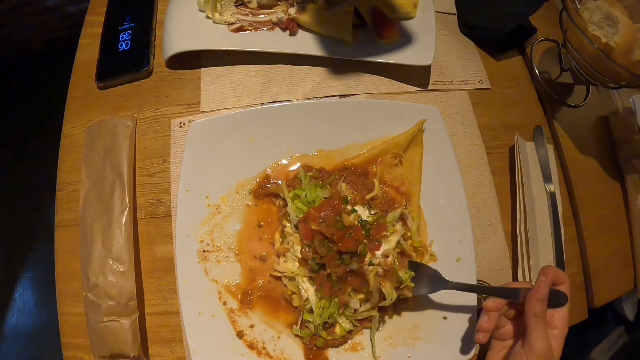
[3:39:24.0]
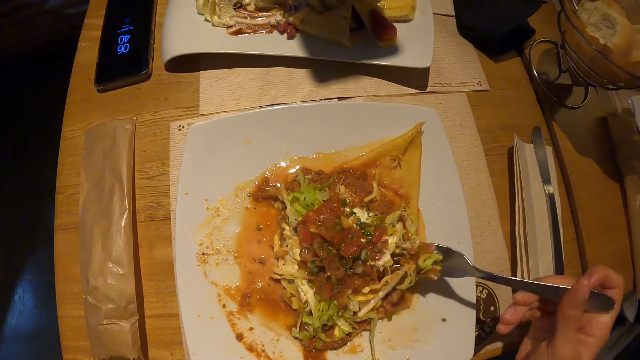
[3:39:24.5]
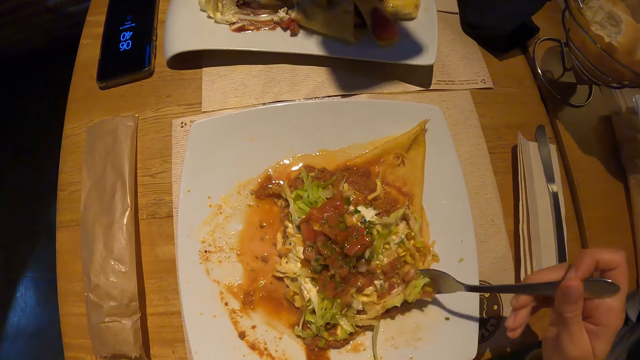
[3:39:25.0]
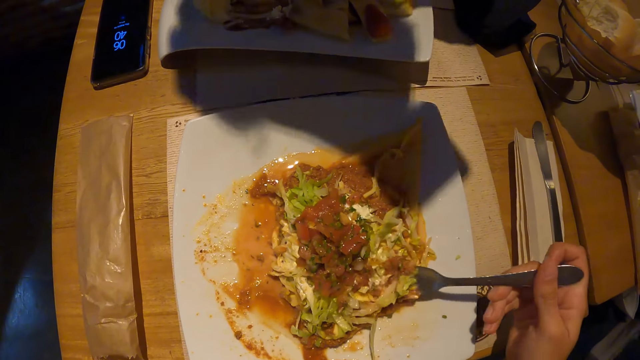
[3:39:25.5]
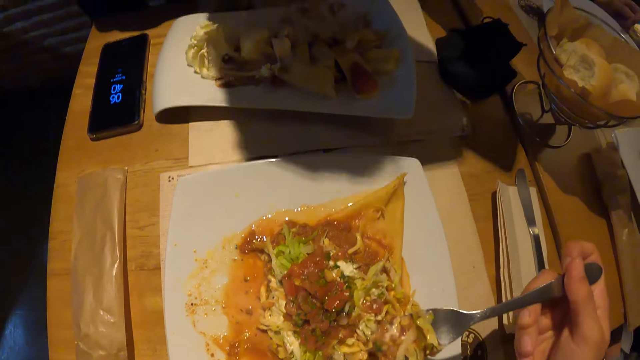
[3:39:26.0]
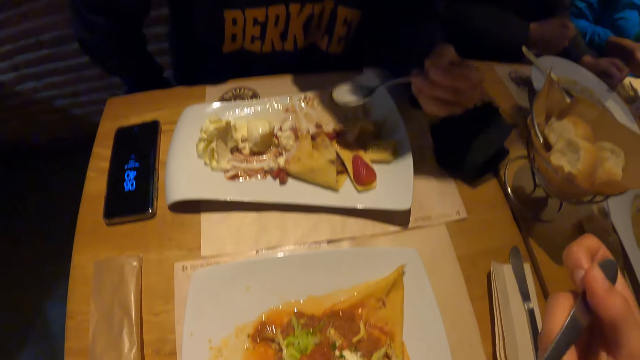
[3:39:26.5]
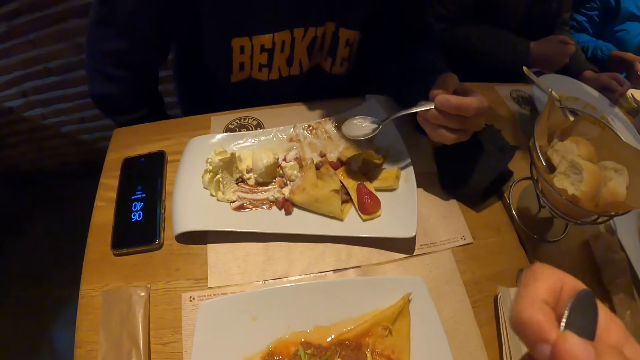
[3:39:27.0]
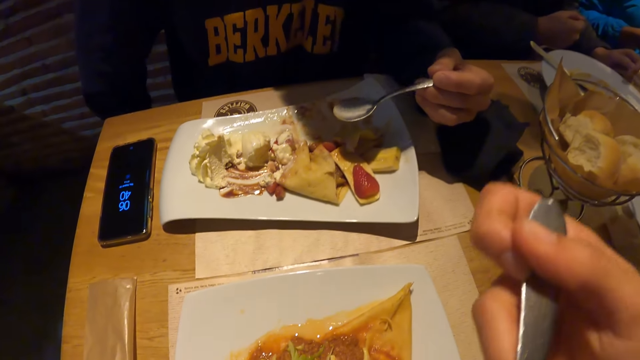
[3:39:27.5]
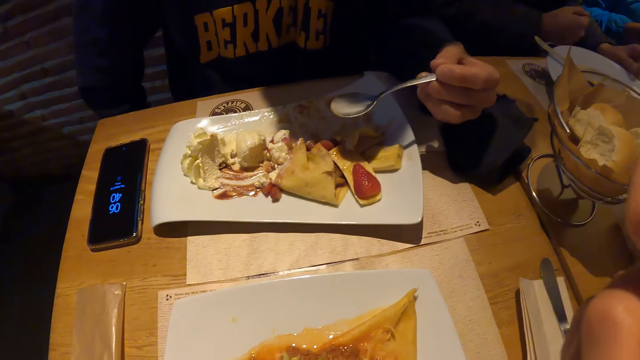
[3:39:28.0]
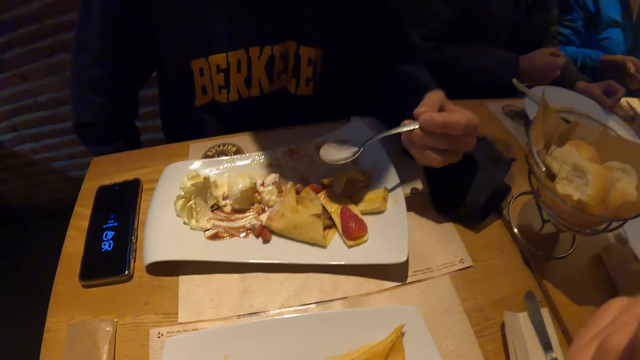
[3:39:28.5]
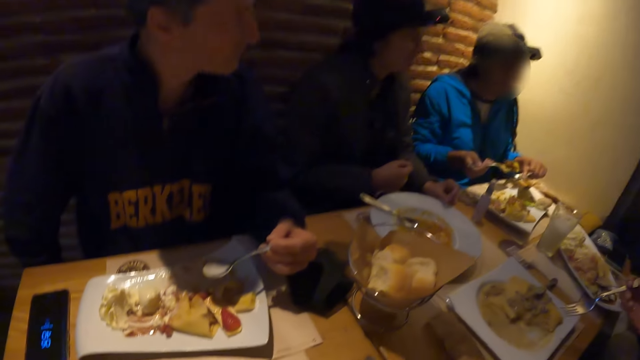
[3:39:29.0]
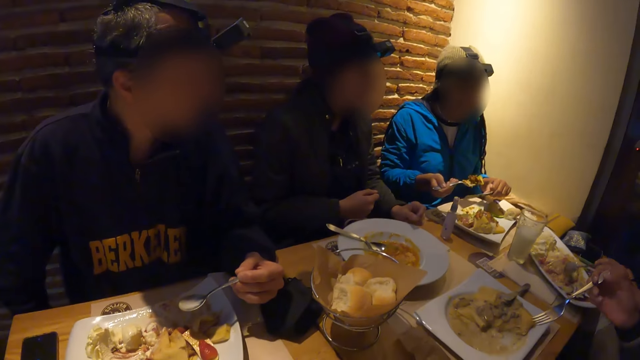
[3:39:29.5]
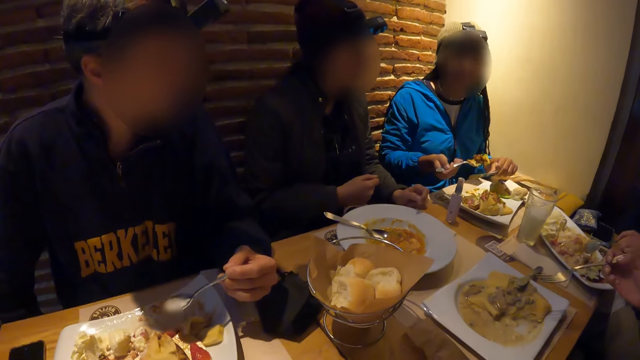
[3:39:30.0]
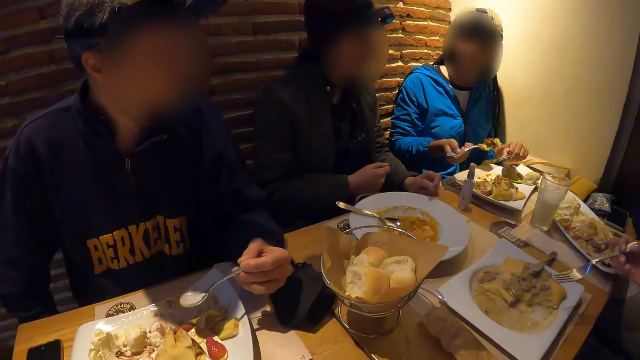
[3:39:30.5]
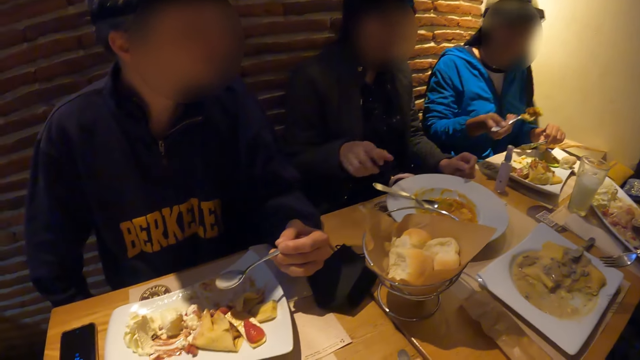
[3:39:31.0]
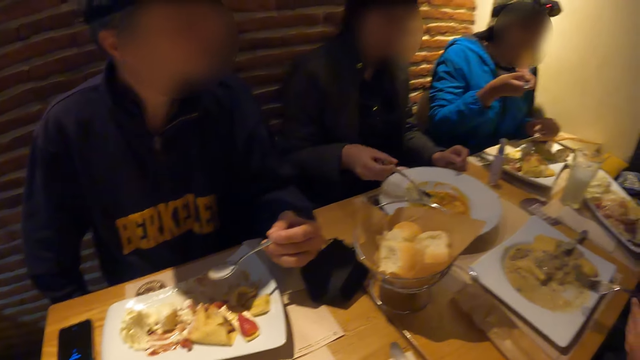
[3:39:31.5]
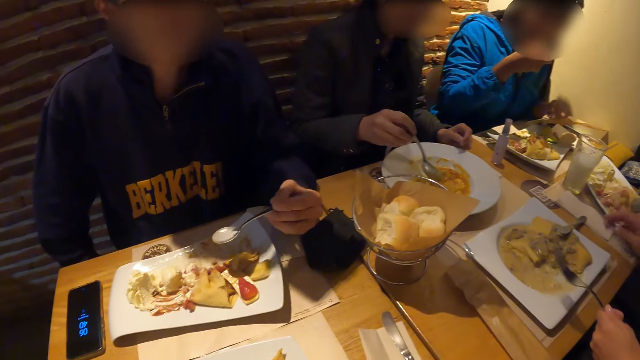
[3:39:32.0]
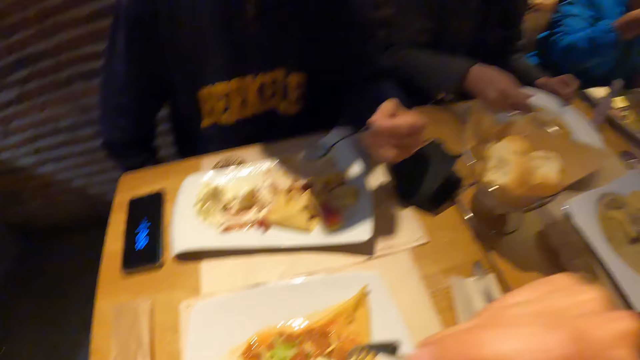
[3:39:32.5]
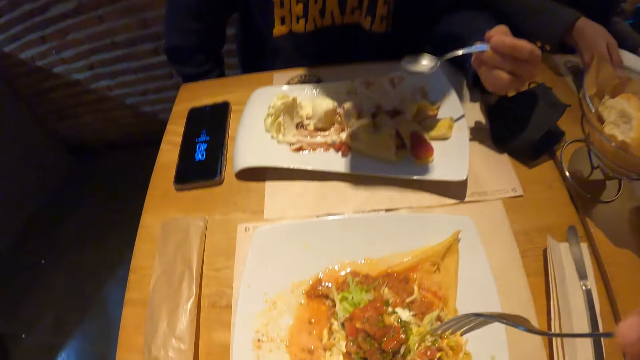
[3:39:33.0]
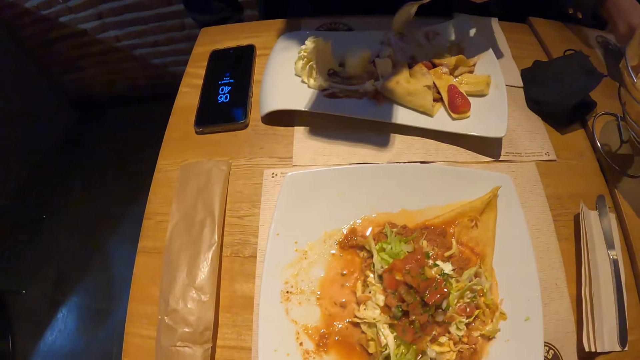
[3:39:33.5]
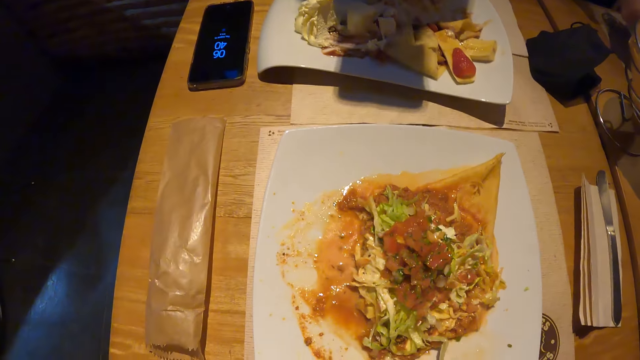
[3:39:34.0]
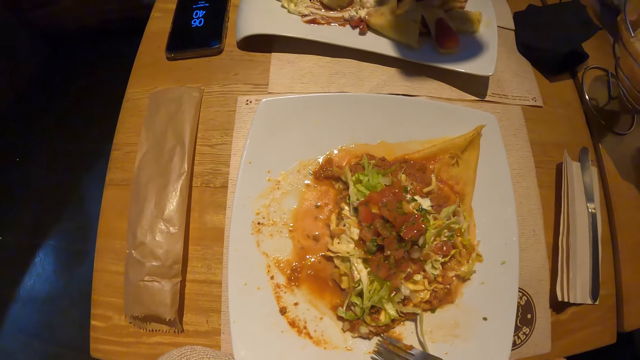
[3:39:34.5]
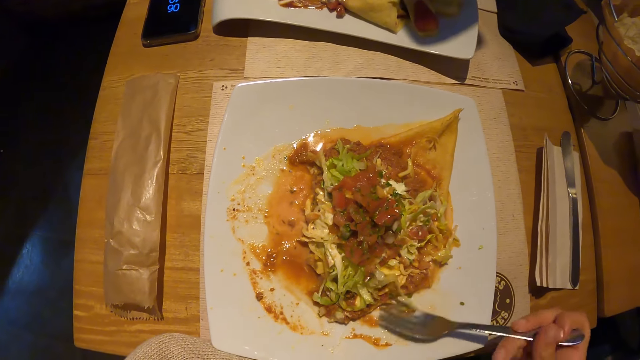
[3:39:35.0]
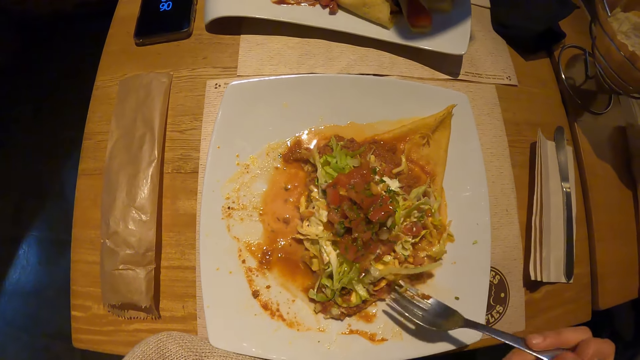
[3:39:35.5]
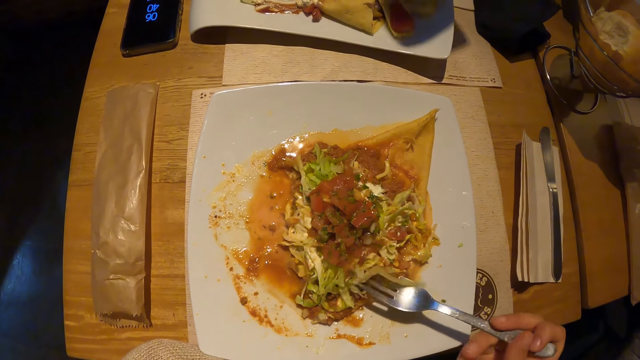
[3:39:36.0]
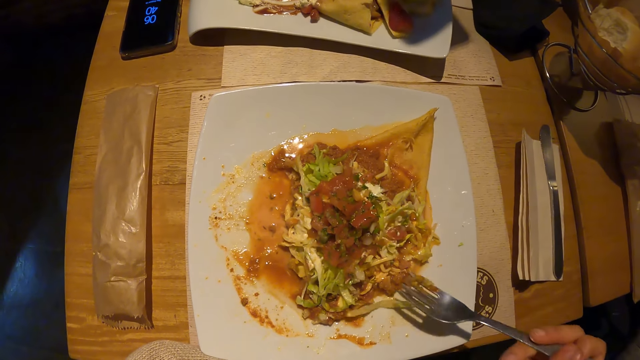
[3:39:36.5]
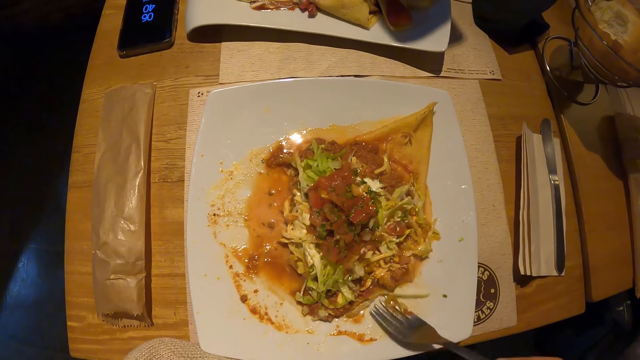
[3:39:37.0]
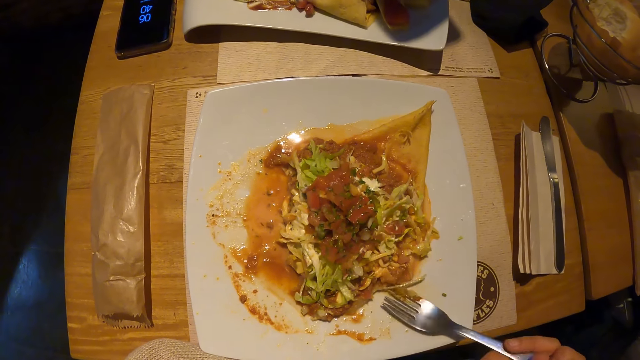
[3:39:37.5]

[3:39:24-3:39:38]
The camera wearer takes food from the plate on the table with the fork in his right hand. He puts the food on the fork in his right hand in his mouth. A man holds the spoon. A woman puts food in the spoon in her right hand in her mouth. The camera wearer holds the fork. The man takes food from the plate on the table with the spoon in his right hand. The camera wearer scoops the food.

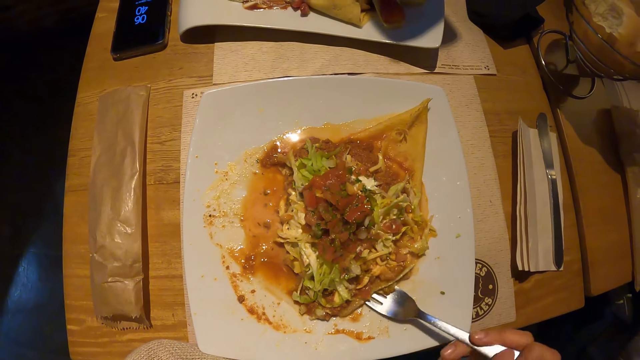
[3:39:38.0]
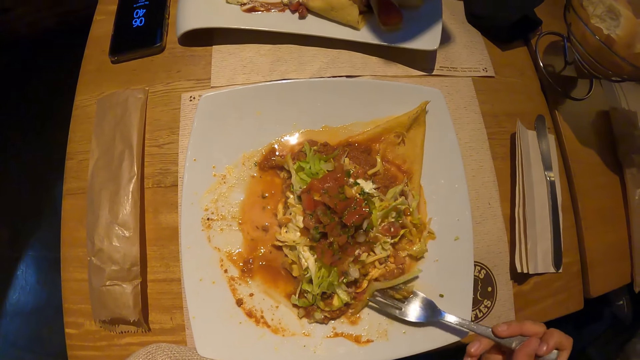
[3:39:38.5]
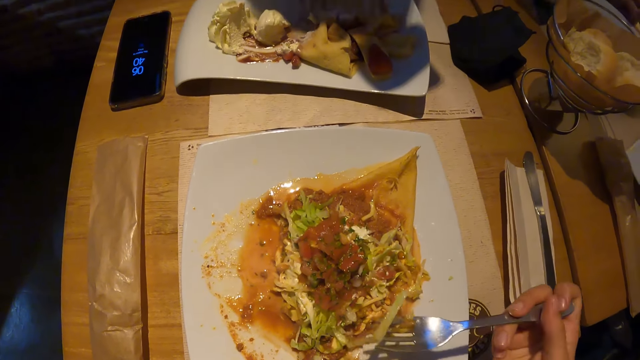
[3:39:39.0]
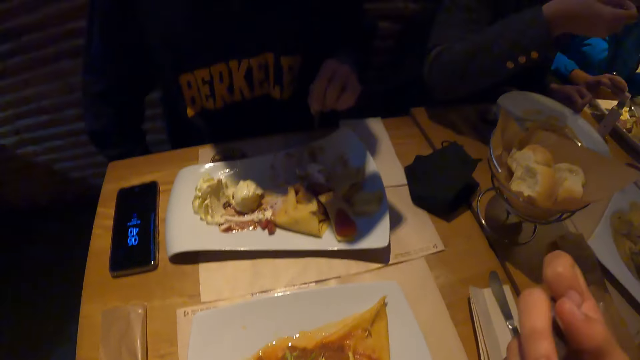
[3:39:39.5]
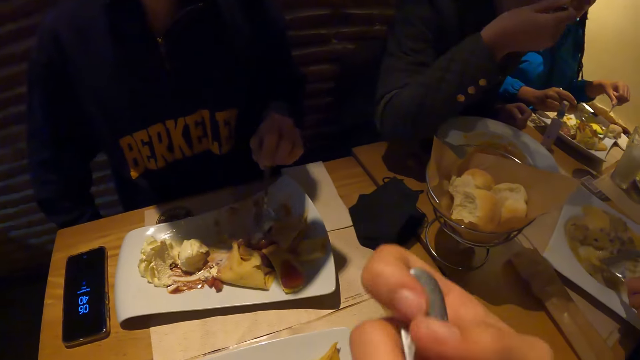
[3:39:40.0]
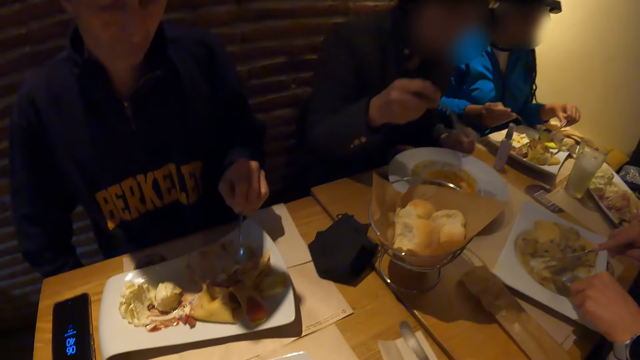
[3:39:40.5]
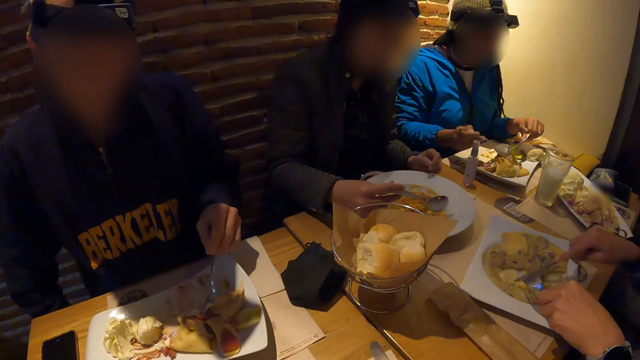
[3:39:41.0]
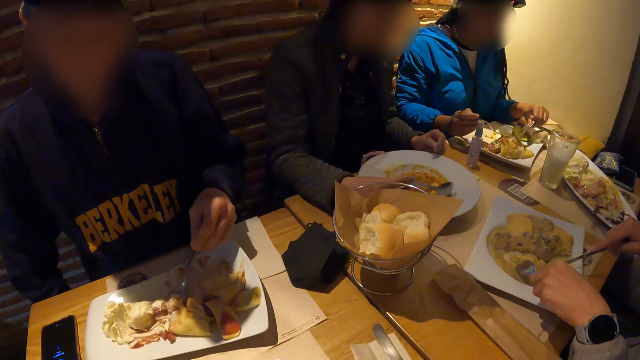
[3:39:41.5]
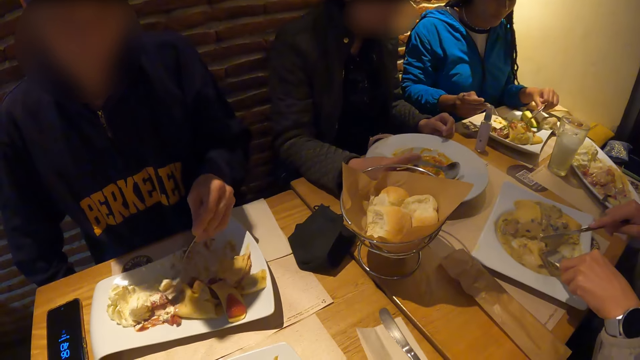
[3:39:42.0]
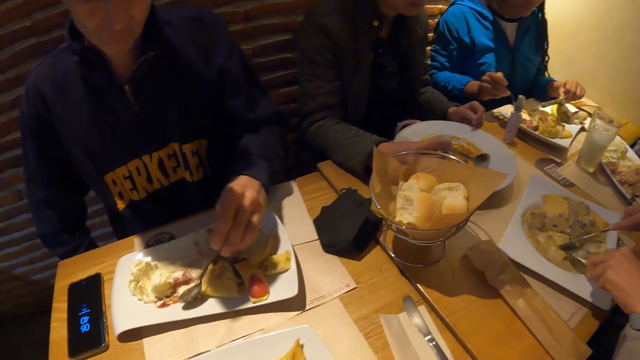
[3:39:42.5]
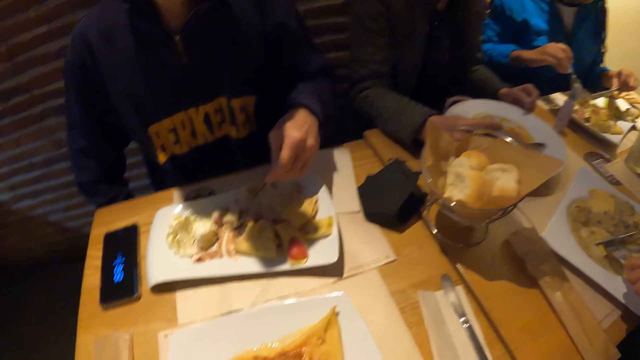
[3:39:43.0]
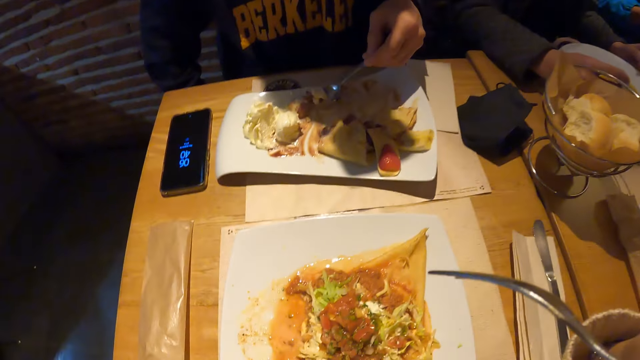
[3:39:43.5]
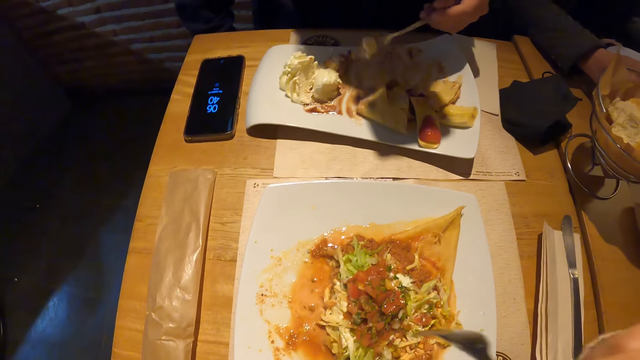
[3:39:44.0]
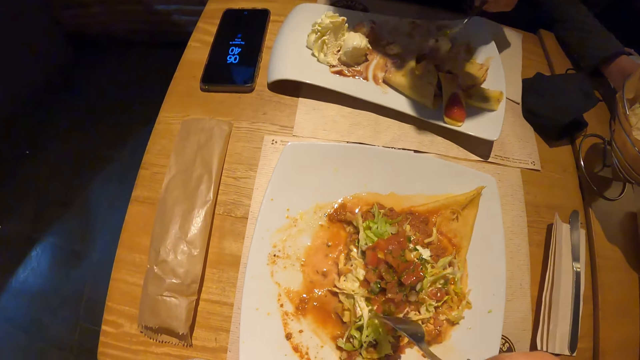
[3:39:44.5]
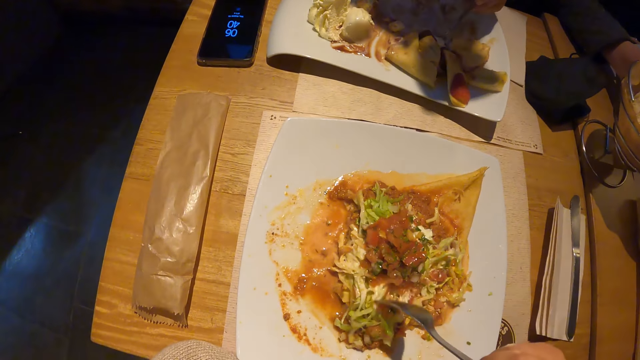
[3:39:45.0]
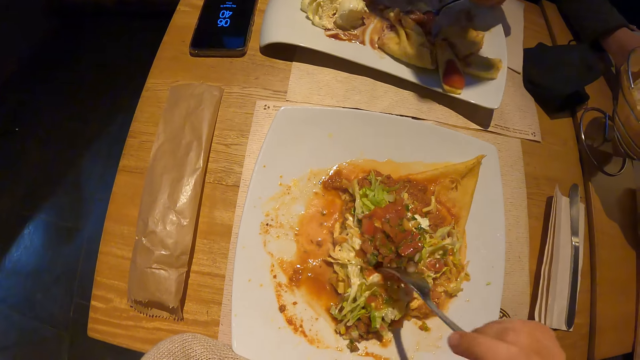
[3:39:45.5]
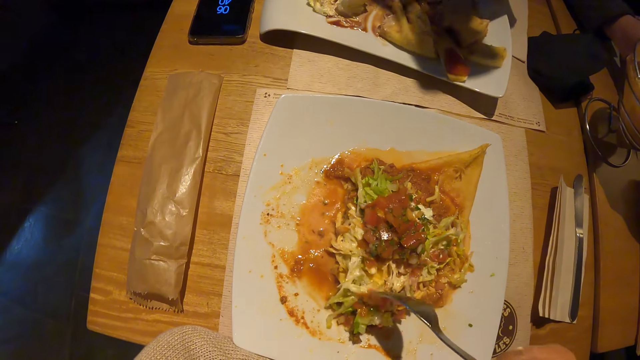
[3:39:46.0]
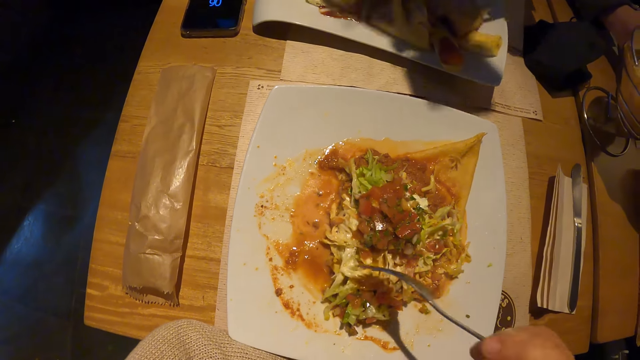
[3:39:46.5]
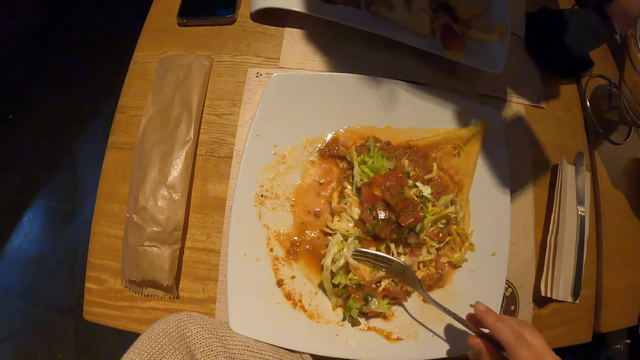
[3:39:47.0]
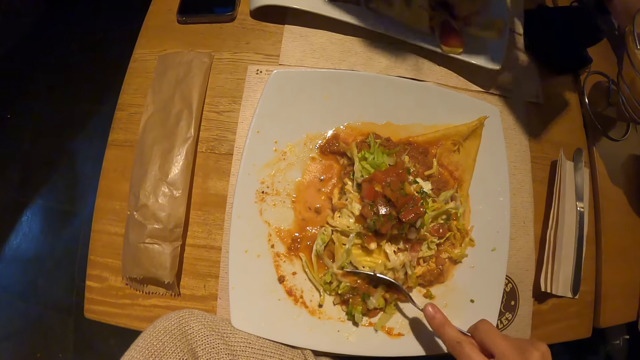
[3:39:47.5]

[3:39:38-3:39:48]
The camera wearer takes food from the plate on the table with the fork in his right hand. A man puts food in the spoon in his right hand in his mouth. The camera wearer puts the food on the fork in his right hand in his mouth. Another man scoops the food. The camera wearer scoops the food. The other man gathers food in the plate on the table with the spoon in his right hand.
